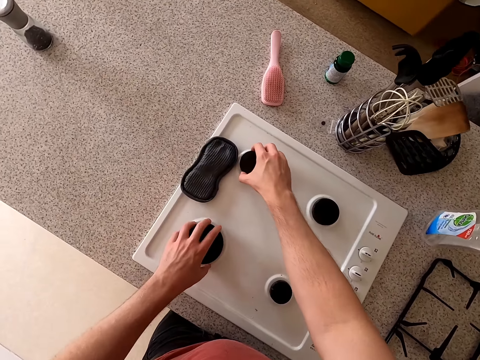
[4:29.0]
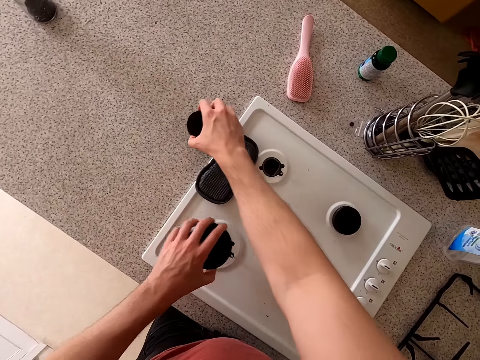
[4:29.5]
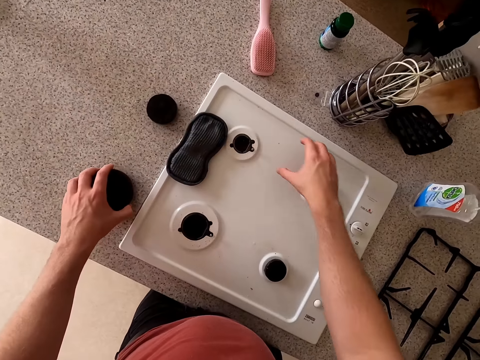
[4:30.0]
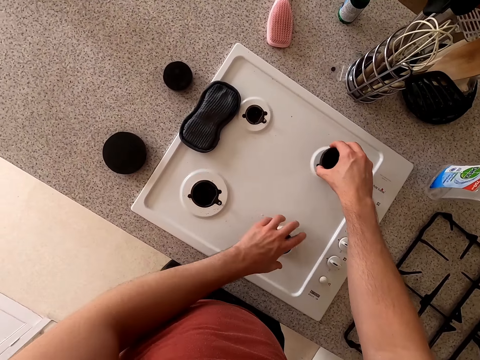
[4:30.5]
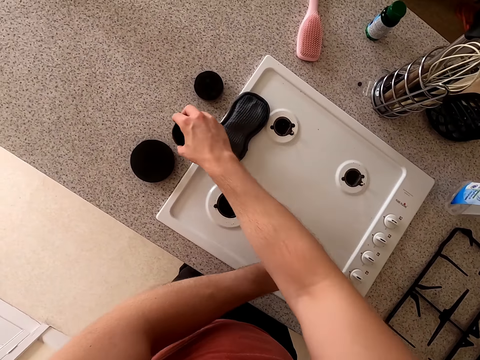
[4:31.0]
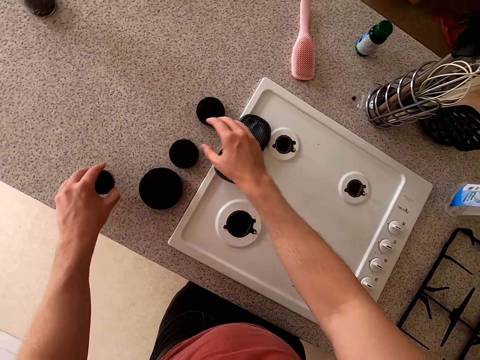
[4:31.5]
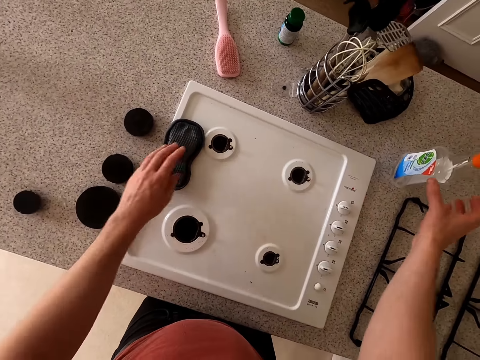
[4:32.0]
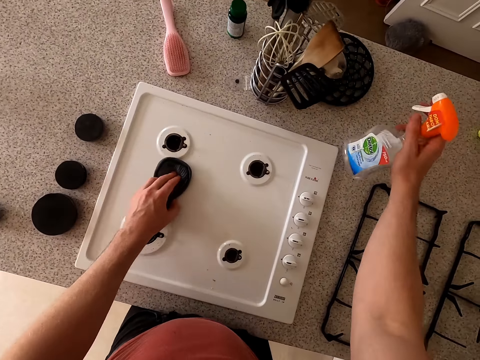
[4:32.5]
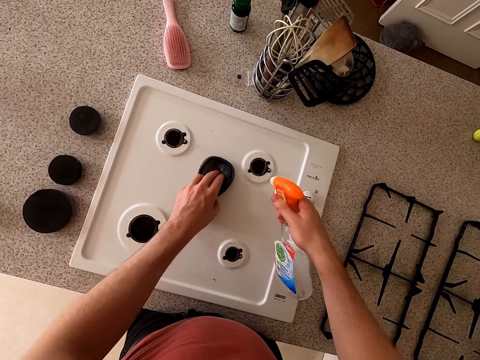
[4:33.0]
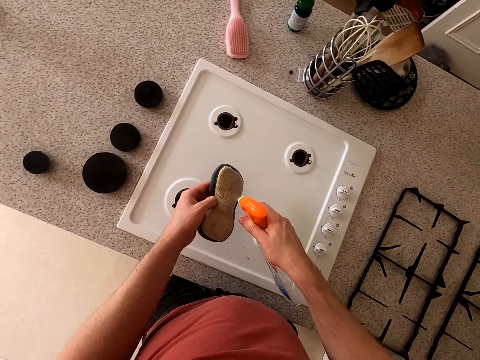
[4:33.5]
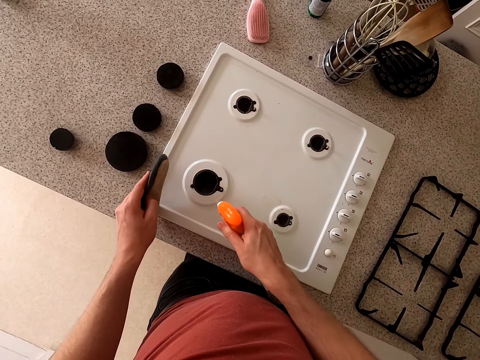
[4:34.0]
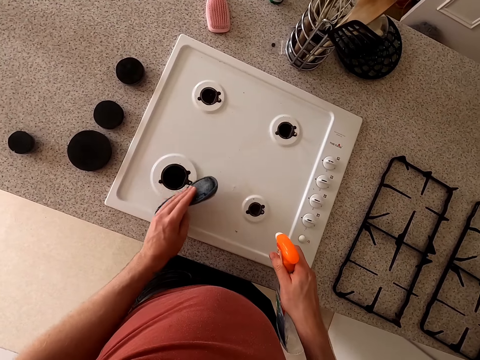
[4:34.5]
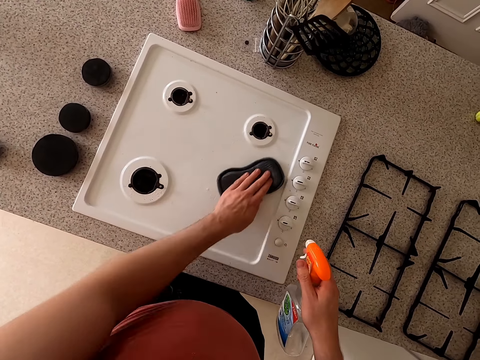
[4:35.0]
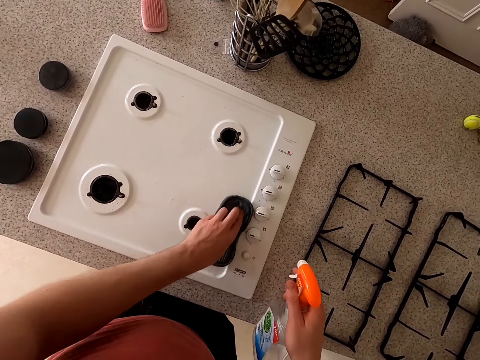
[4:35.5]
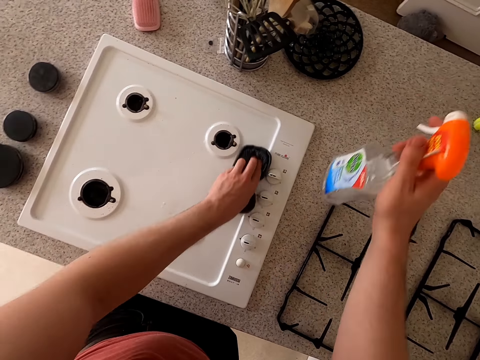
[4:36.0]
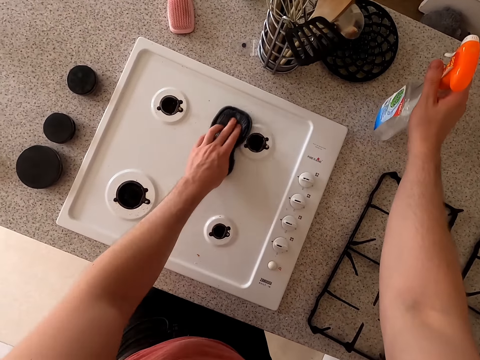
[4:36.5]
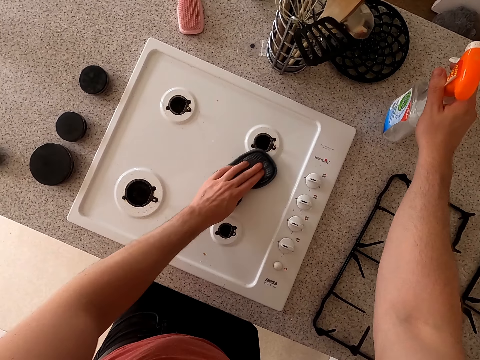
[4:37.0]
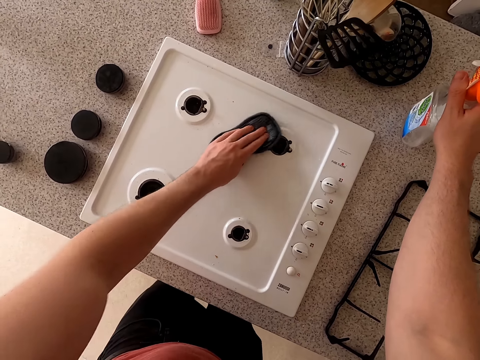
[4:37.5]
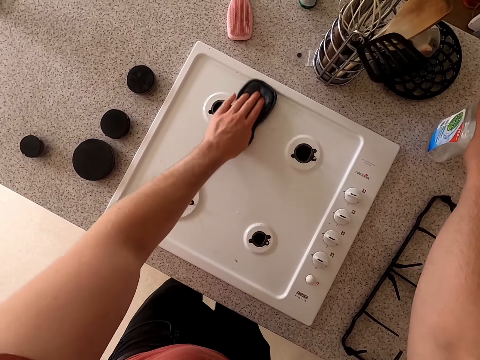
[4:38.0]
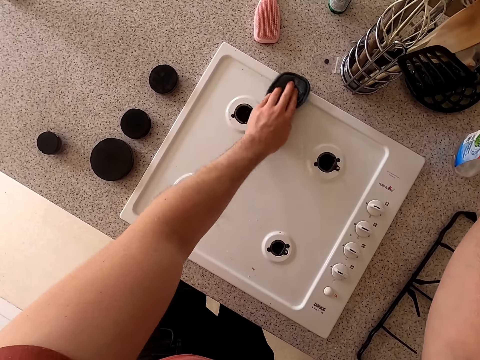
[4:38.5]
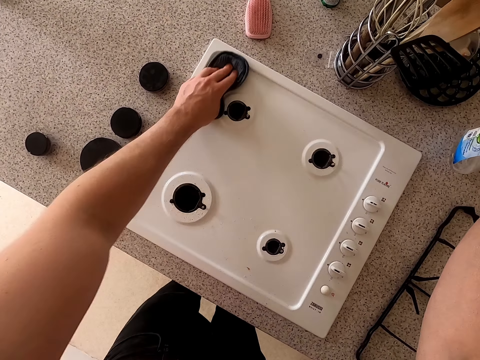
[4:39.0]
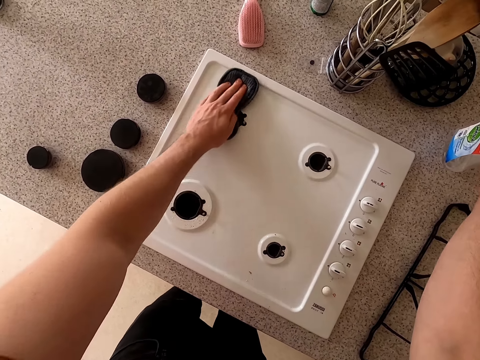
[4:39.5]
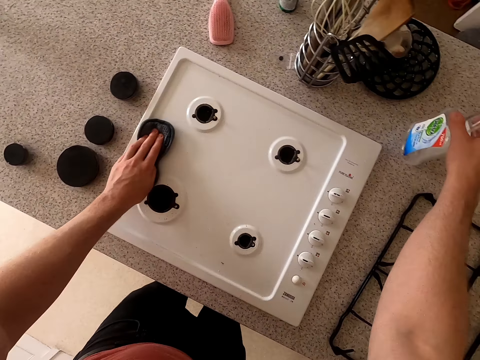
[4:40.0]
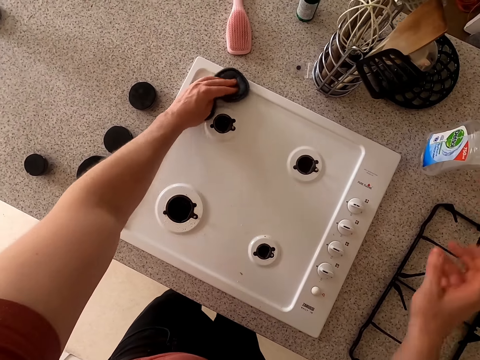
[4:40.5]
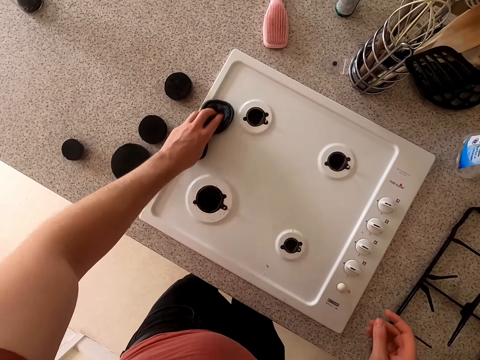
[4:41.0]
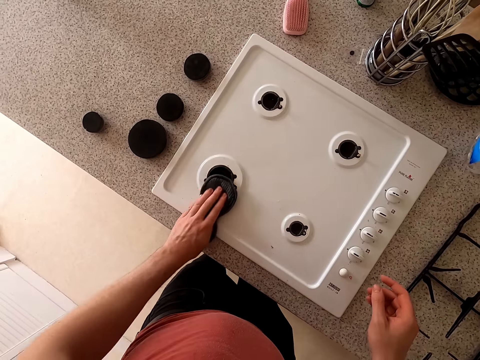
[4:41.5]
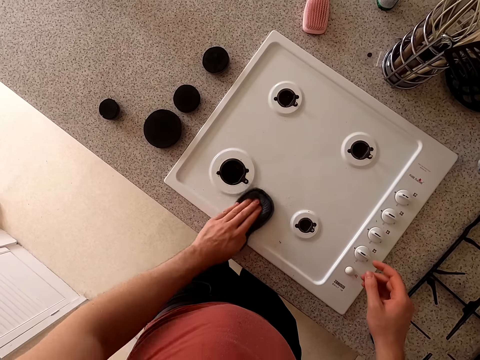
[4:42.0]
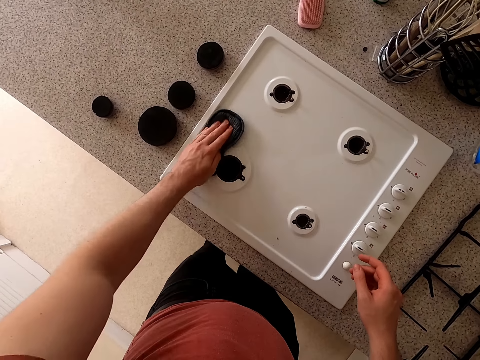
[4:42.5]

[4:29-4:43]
The camera wearer removes the gas burner plate. They put down the gas burner plate, remove the other gas burner plate, and put down the gas burner plate. They pick up the detergent. They spray the detergent on the cooker. They spray the detergent on the wipe cloth. They wipe the gas plate. They place the detergent on the countertop. They wipe the gas plate.

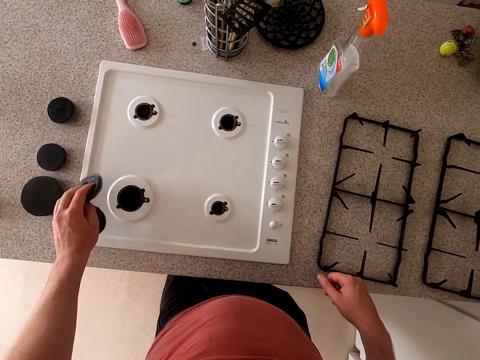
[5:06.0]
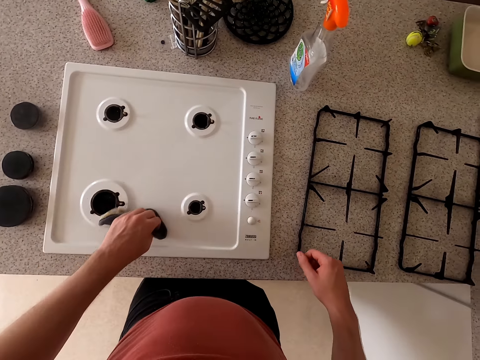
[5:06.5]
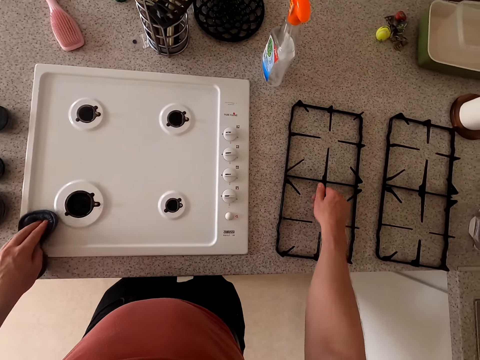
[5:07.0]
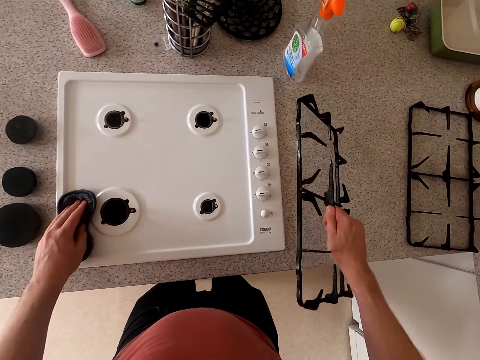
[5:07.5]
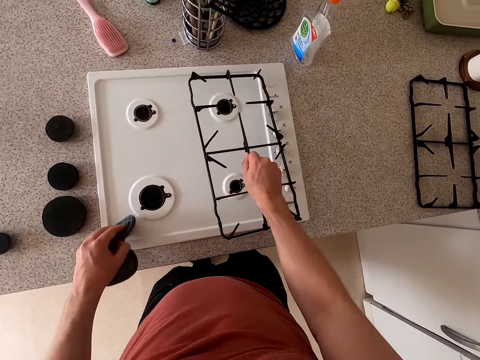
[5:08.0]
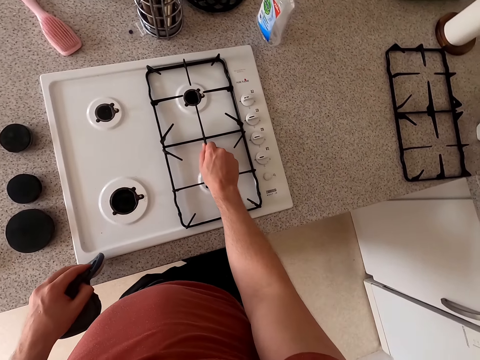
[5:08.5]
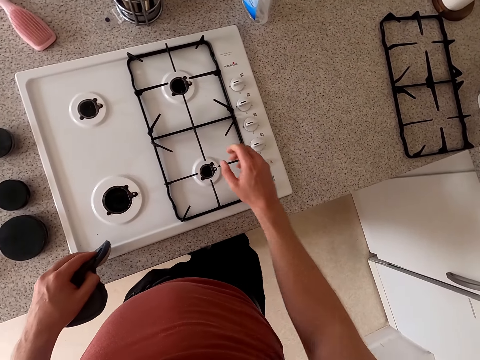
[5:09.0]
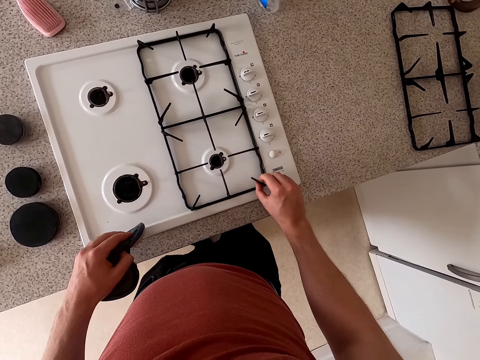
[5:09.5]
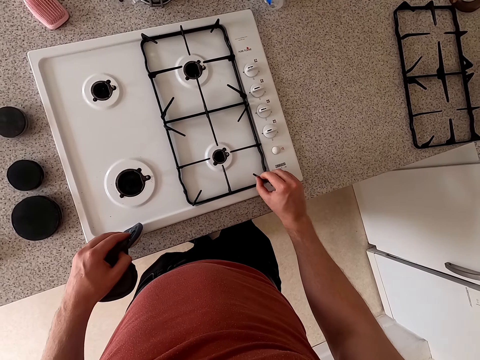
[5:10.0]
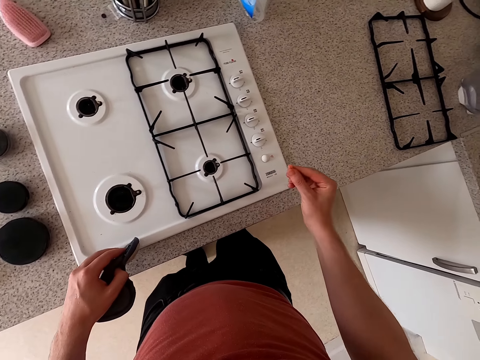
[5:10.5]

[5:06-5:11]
The camera wearer returns the part of the cooker.

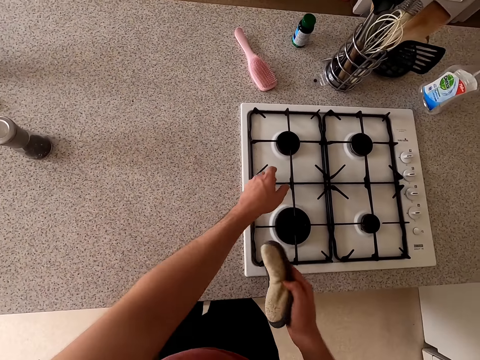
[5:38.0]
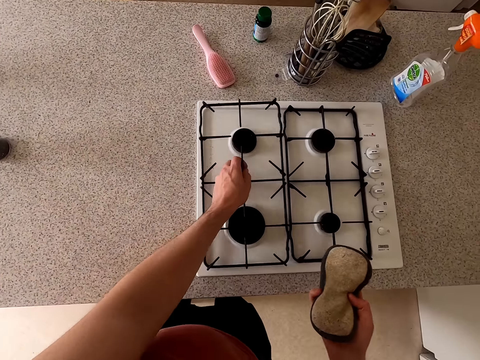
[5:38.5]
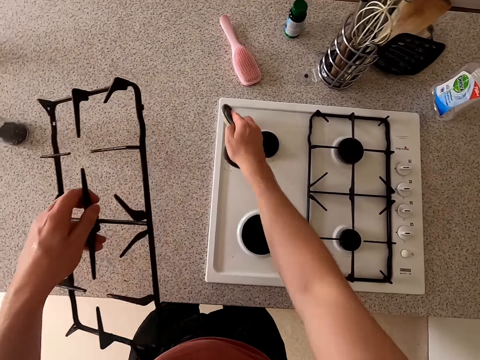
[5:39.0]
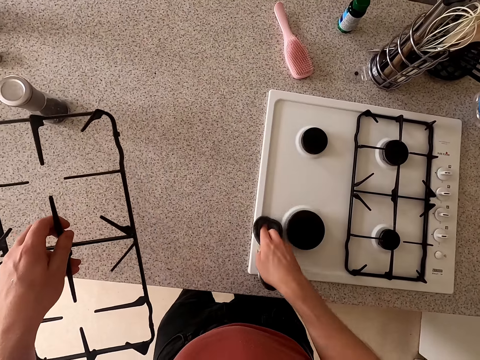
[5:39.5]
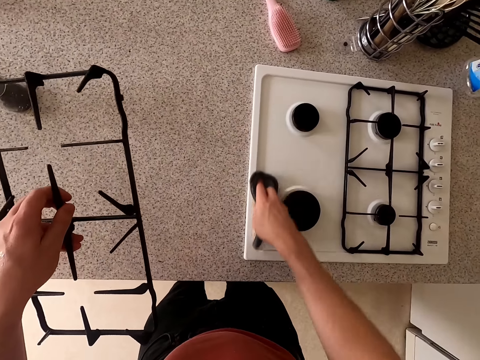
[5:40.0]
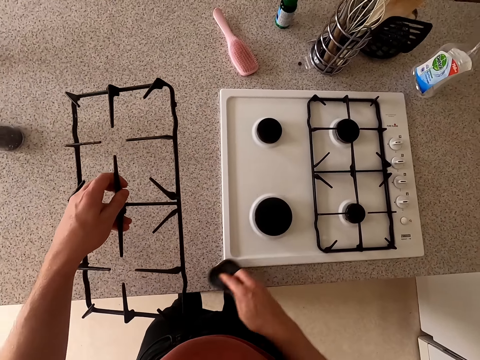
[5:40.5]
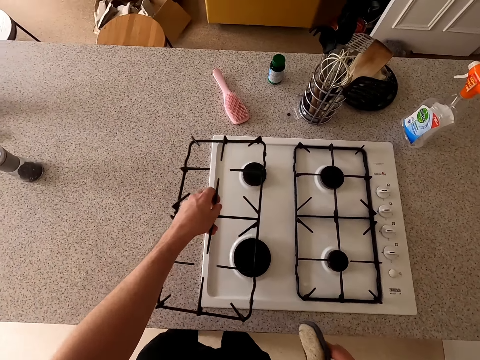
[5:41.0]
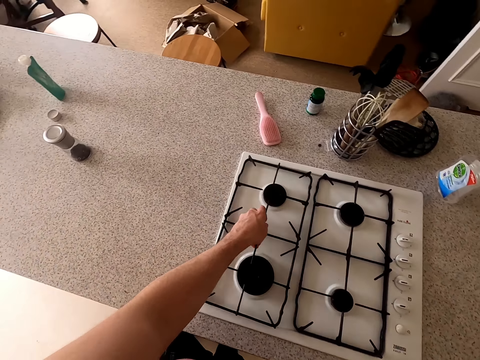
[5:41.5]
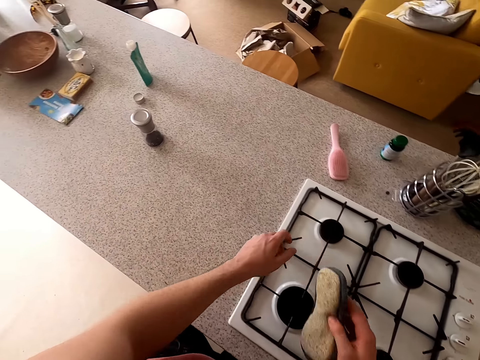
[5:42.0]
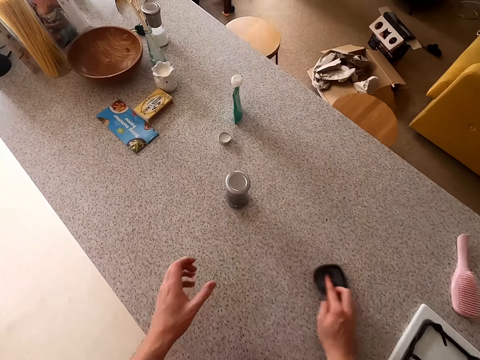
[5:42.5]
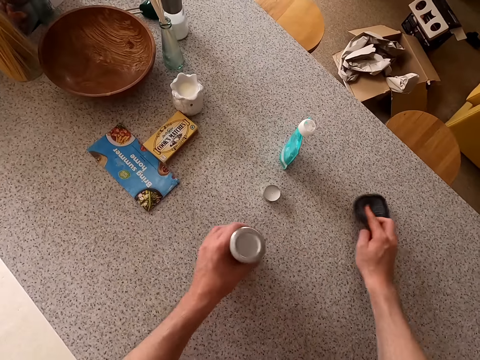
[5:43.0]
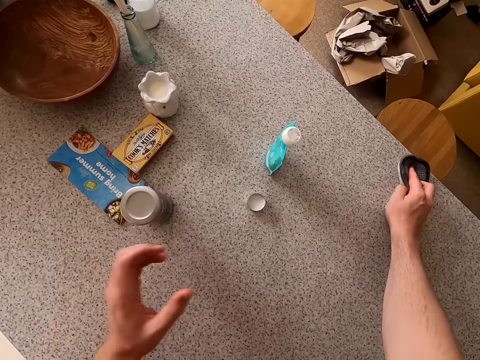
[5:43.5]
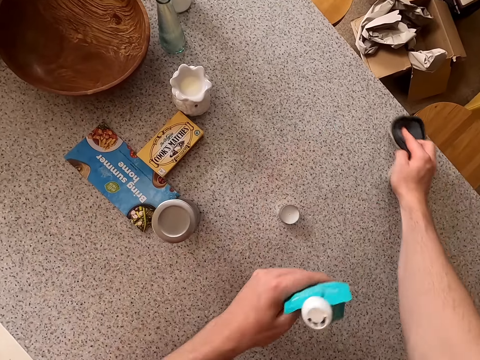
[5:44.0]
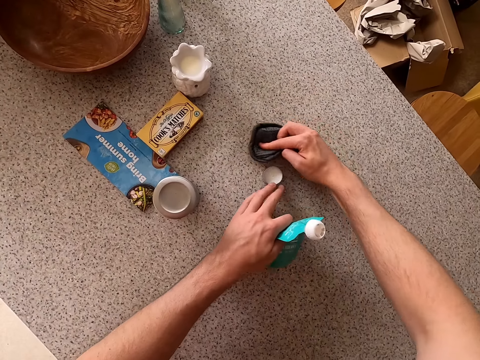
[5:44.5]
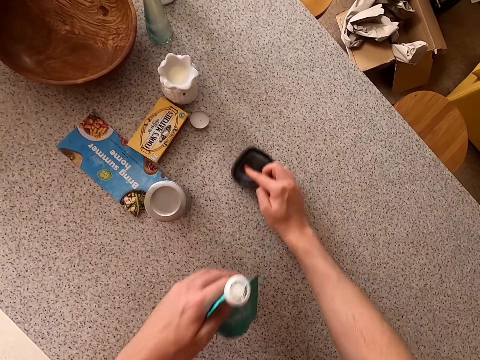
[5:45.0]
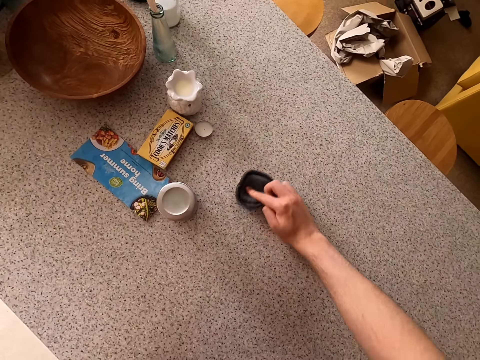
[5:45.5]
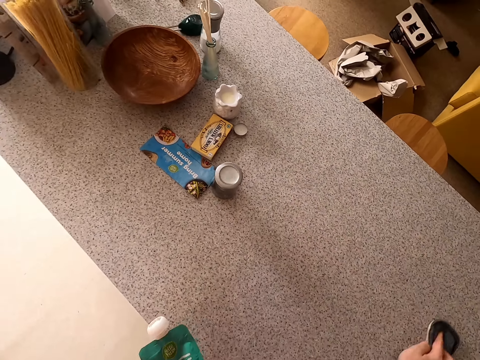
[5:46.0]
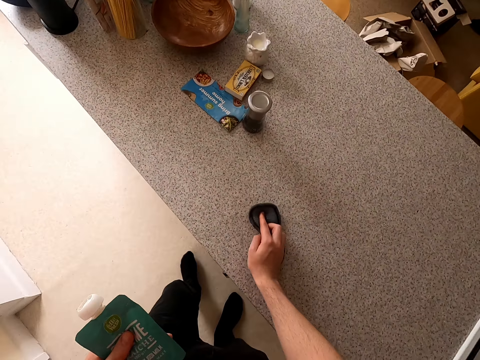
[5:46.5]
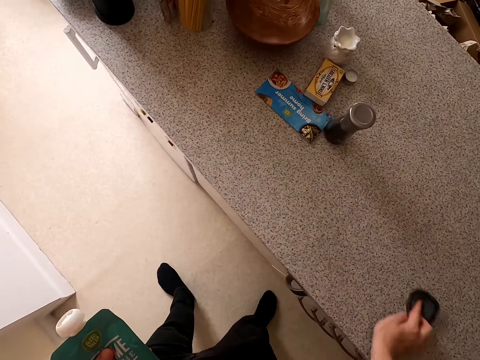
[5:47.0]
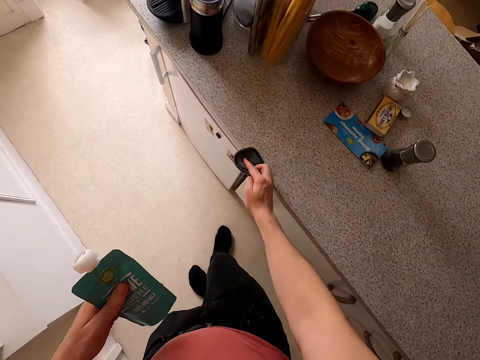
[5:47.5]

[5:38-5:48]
The camera wearer picks up the metal stand or gas grill. He wipes the gas cooker. He fixes the gas grill. He wipes the countertop. He holds a bottle in his hand. He wipes the counter table.
